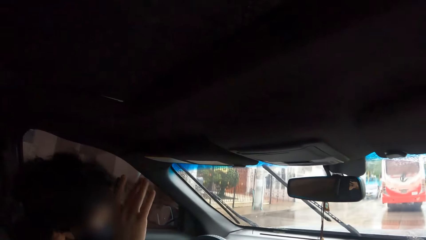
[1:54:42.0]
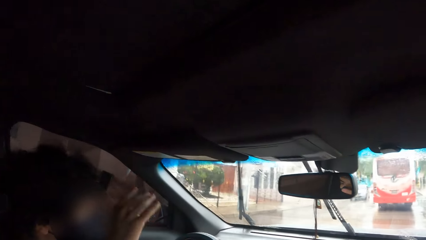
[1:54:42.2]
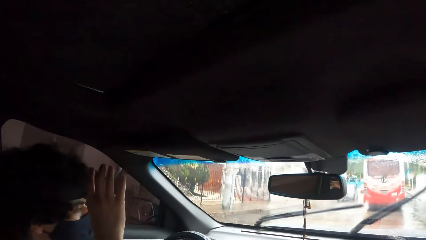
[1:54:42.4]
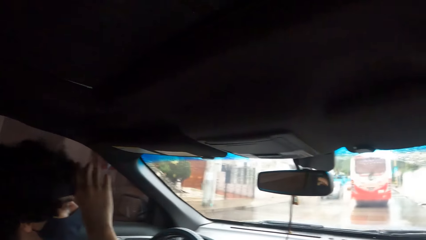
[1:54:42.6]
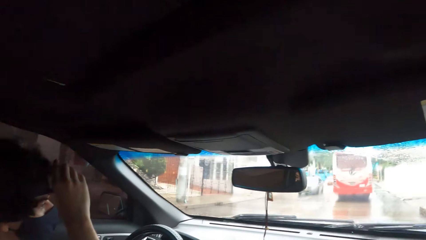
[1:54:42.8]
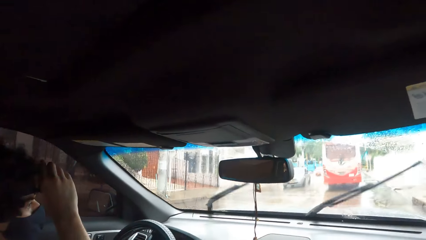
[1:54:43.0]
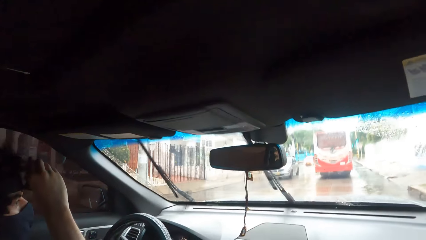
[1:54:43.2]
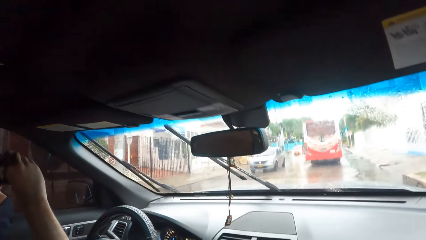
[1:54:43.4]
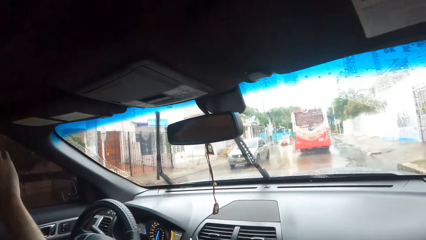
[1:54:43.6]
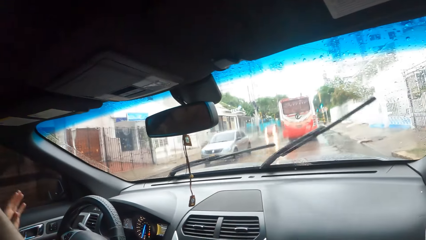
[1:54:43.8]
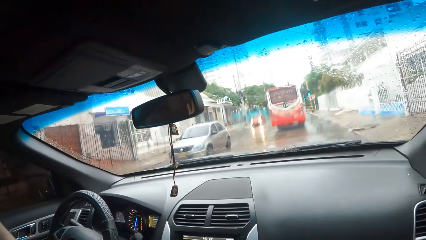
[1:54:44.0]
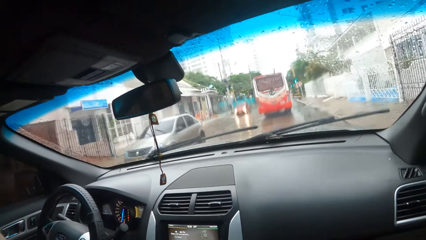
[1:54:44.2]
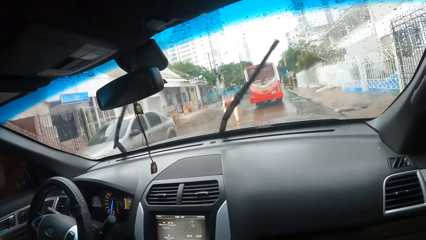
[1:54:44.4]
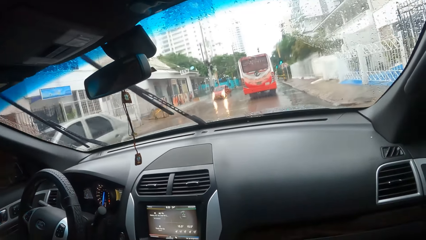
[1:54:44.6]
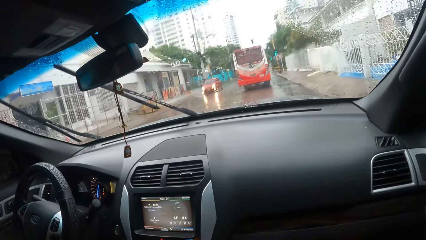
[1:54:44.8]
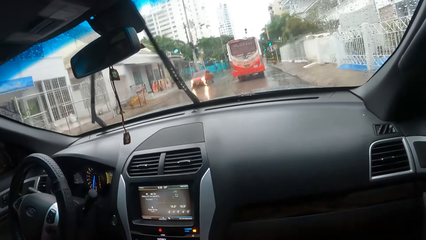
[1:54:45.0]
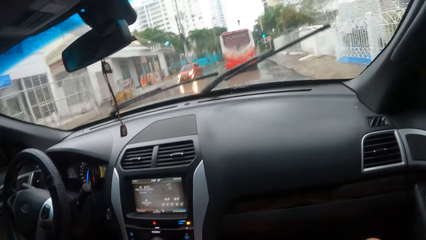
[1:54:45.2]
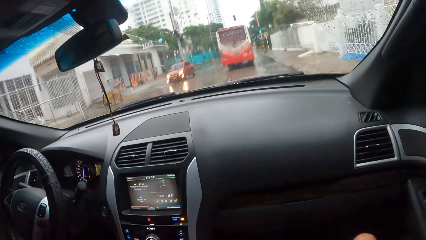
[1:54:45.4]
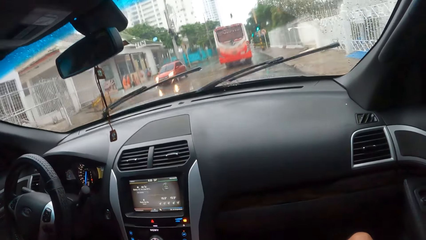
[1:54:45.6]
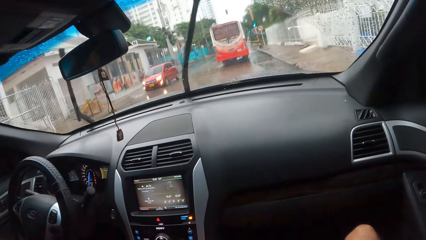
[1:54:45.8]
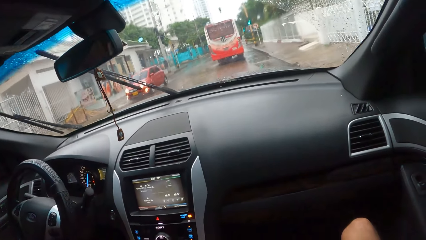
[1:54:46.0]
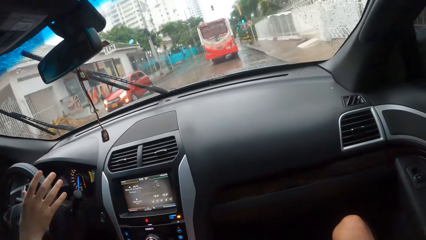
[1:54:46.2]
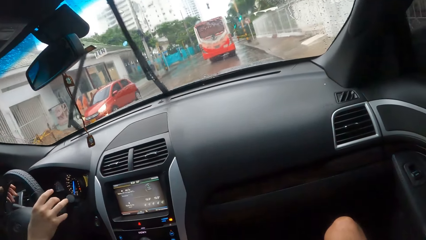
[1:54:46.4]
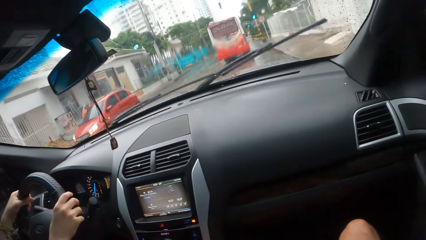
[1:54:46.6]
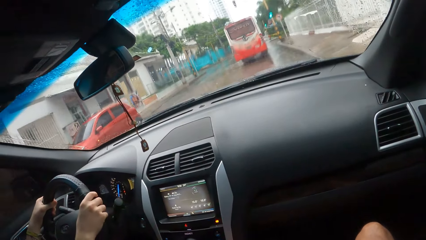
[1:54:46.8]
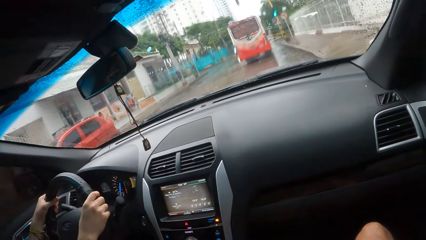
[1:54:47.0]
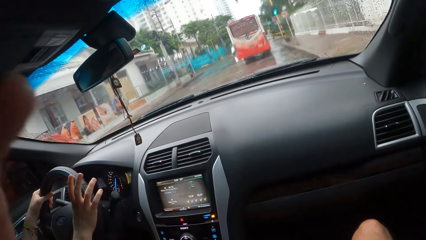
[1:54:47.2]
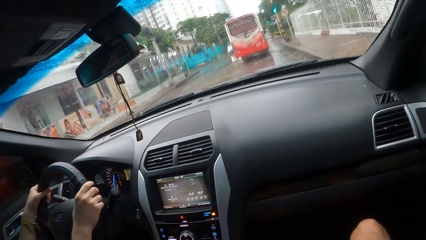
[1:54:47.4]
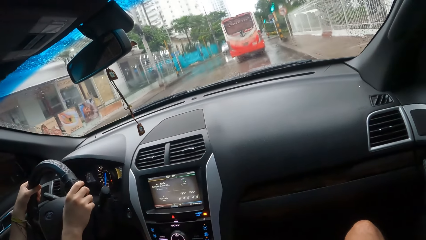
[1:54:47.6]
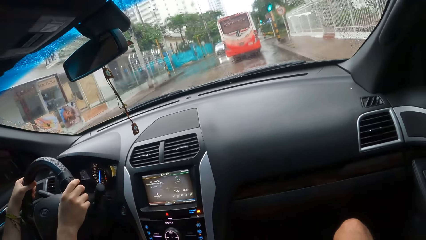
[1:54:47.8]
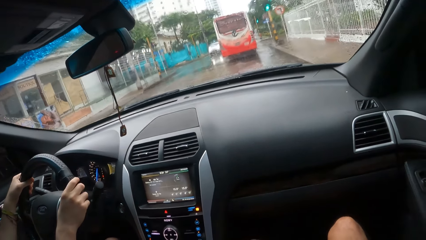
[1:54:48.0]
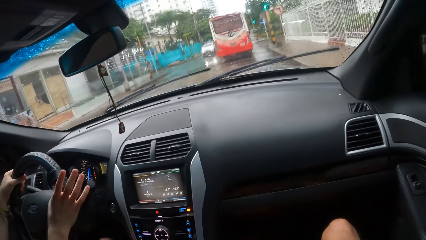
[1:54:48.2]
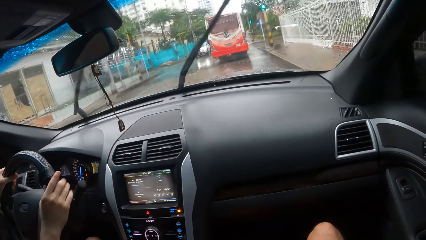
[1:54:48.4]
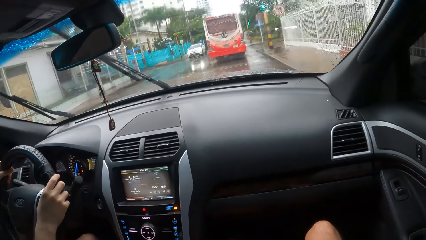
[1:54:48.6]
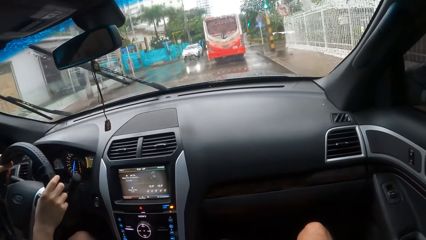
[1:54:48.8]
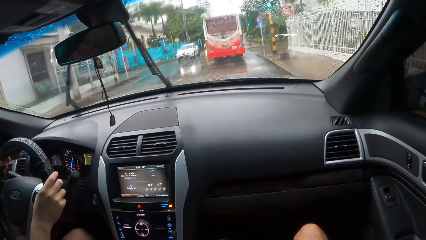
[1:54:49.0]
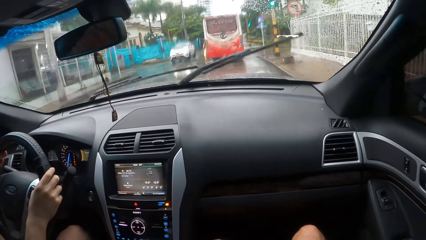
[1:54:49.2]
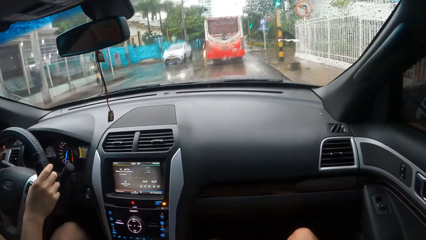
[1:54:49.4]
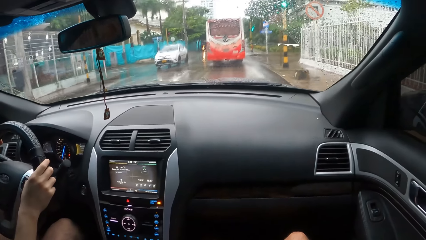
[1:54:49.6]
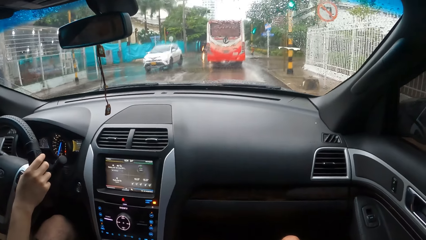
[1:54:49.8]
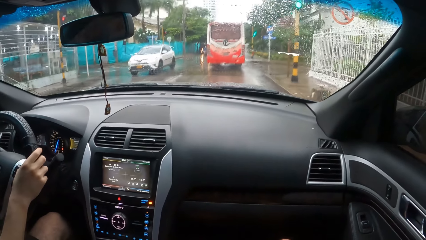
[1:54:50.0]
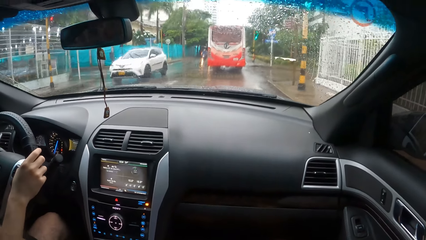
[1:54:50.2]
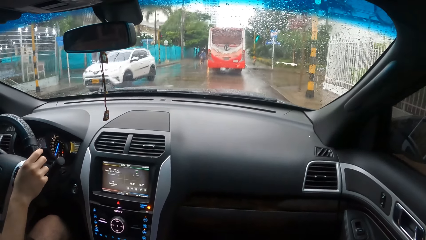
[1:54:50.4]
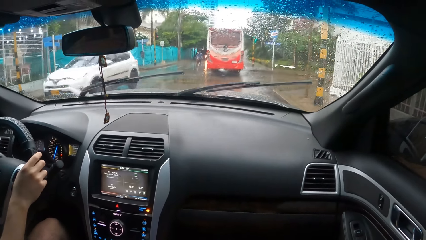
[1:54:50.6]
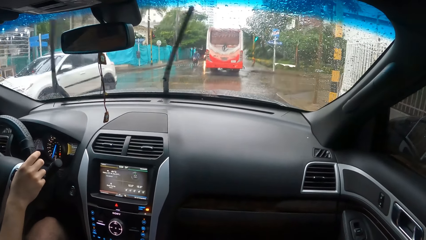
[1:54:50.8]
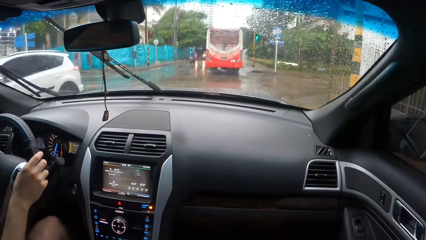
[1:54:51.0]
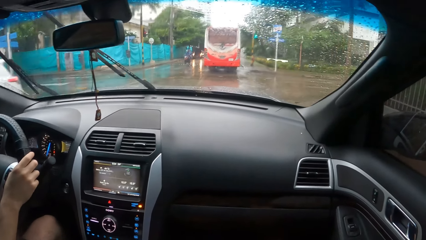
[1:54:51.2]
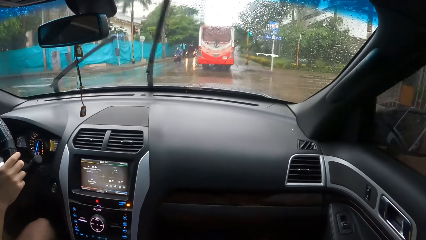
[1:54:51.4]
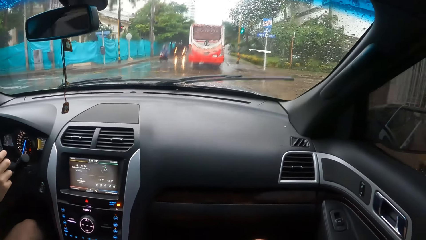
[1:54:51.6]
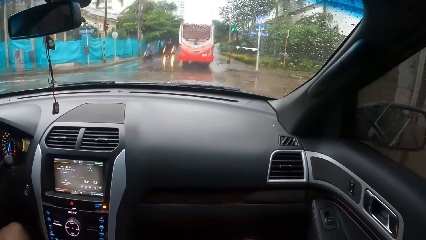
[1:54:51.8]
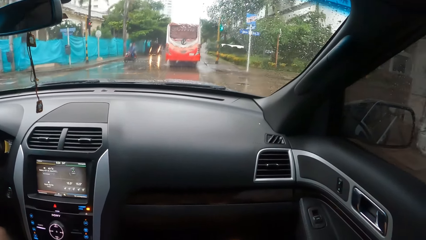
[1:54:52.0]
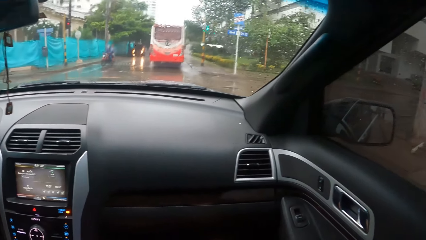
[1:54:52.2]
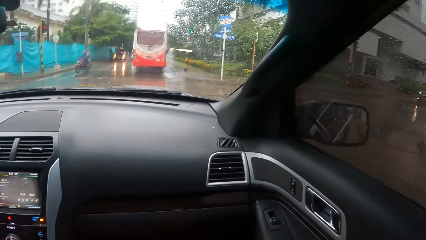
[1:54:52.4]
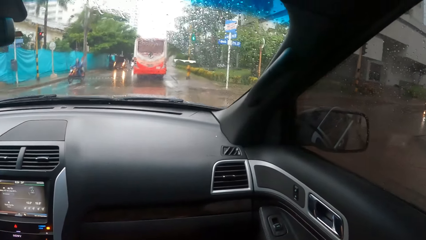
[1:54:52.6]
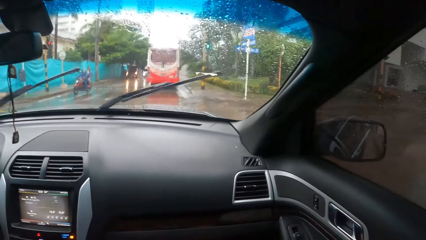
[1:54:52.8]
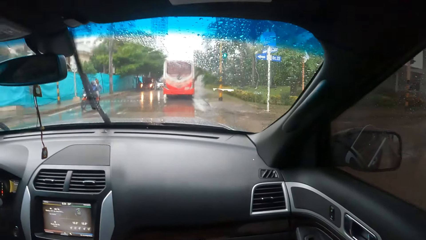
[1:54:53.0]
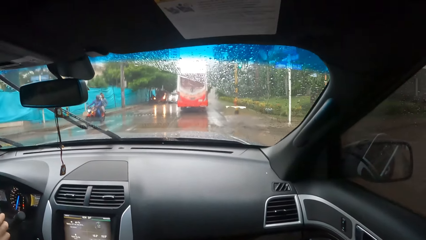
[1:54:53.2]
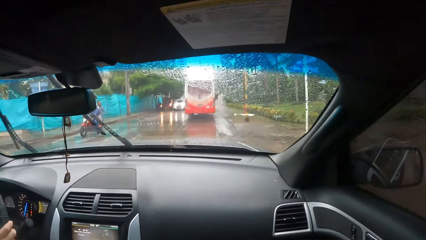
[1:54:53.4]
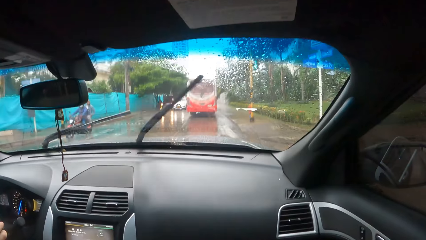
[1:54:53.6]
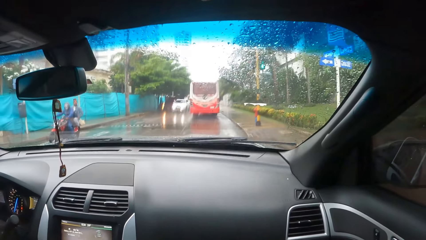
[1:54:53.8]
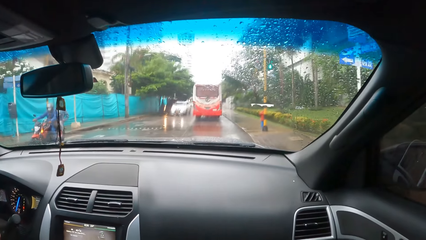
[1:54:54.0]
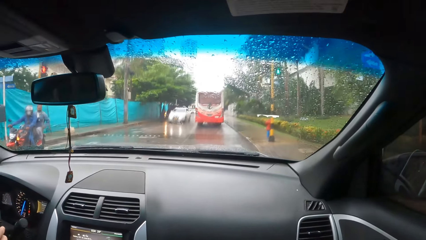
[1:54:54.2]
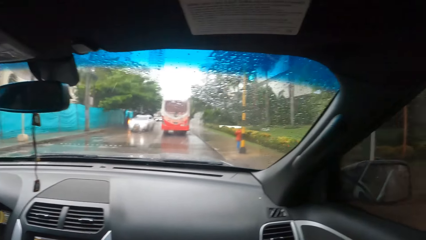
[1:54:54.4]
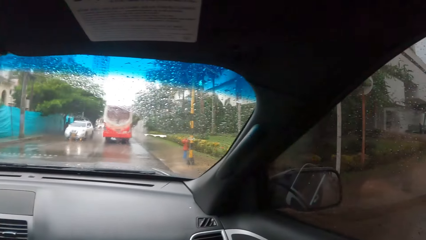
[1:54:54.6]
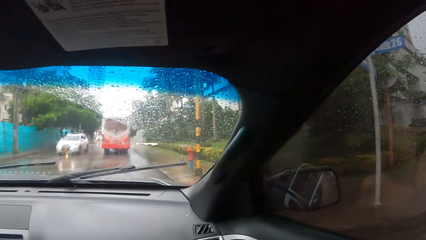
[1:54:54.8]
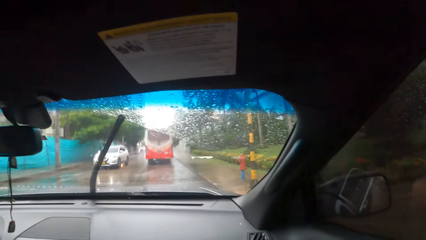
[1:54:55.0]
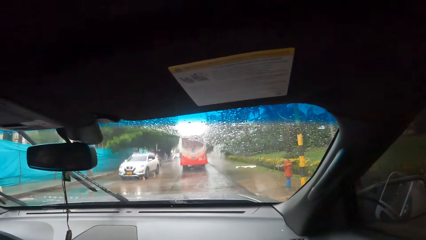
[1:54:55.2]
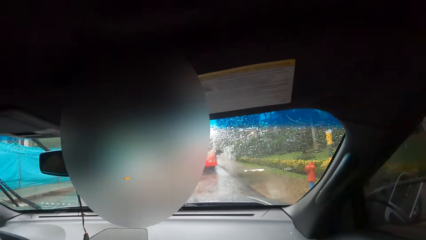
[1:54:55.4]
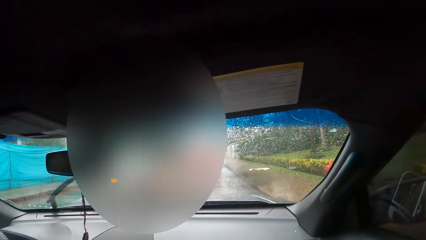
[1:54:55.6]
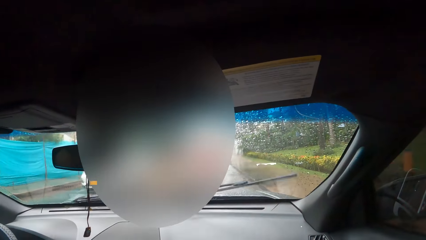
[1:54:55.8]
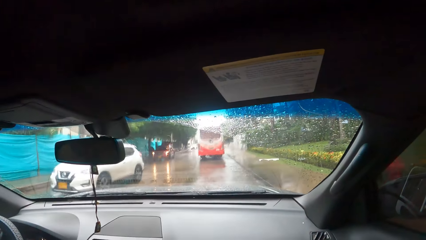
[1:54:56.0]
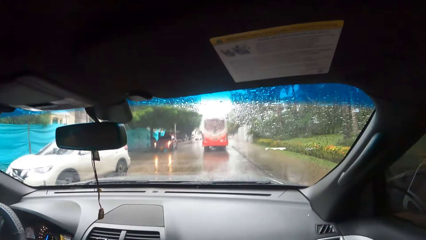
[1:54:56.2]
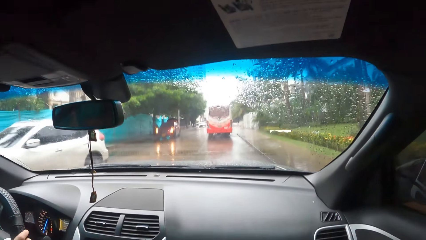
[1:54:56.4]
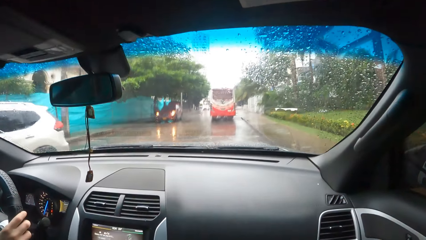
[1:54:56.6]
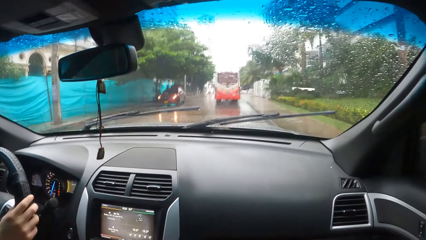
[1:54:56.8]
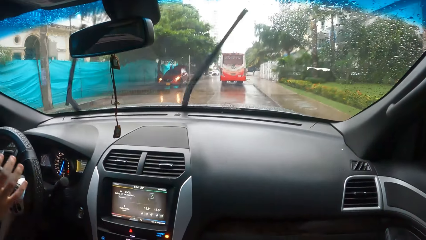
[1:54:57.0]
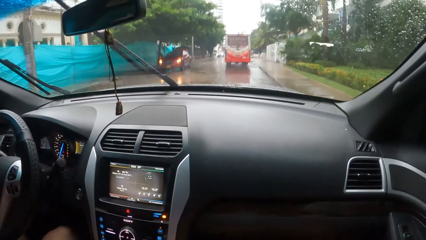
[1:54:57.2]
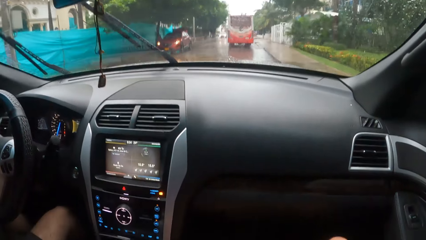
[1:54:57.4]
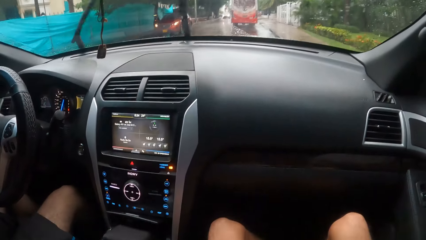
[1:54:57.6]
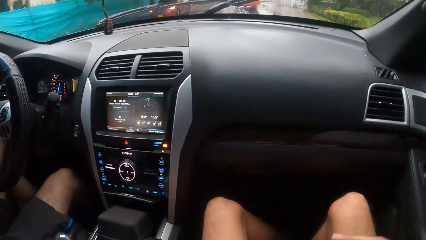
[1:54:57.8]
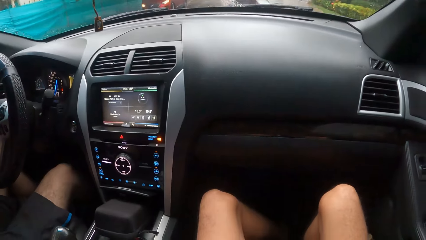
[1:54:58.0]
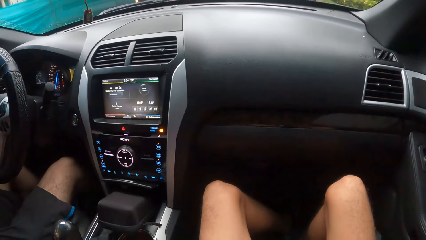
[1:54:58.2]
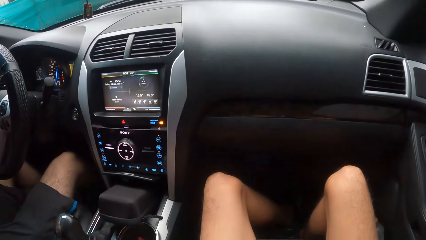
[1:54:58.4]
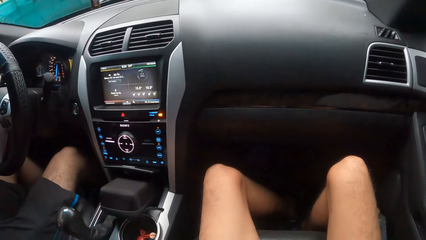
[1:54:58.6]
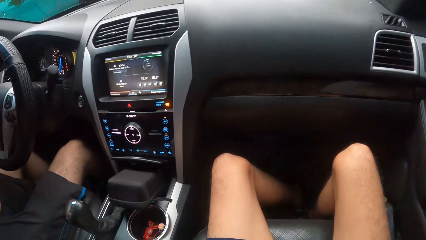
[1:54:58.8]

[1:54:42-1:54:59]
A person holds a camera. The camera wearer interacts with the person. The person adjusts the camera. The camera wearer looks around. The person drives a car on the road and holds the steering wheel. The camera wearer moves a hand. The person drives the car on the road. The camera wearer looks around. They look around again. The person drives the car on the road.
